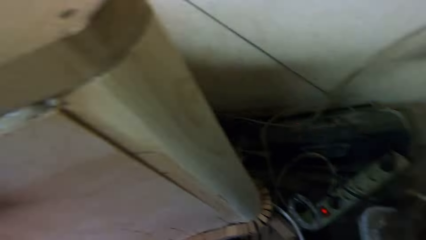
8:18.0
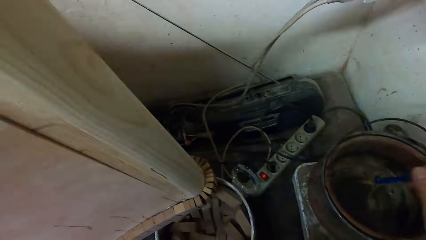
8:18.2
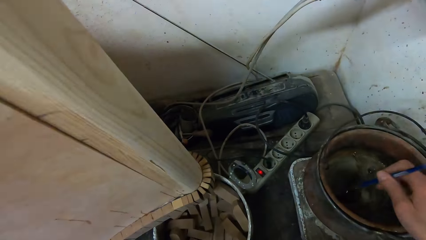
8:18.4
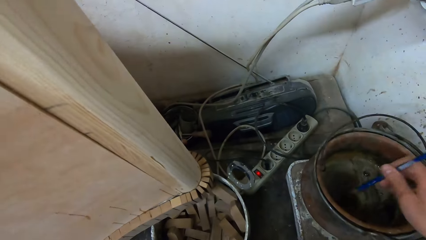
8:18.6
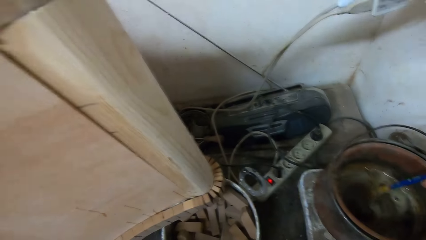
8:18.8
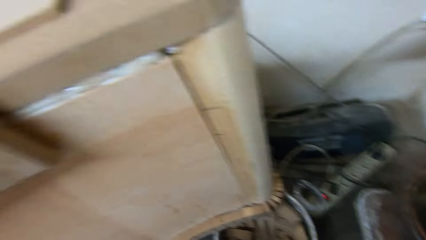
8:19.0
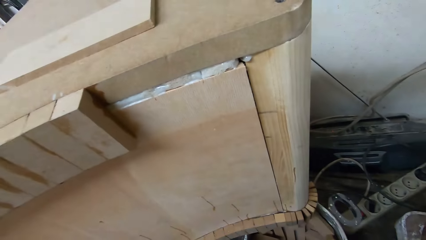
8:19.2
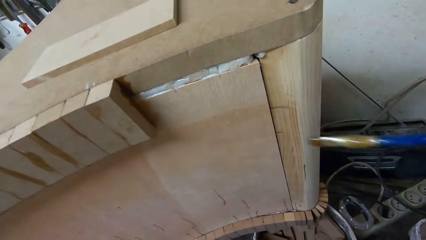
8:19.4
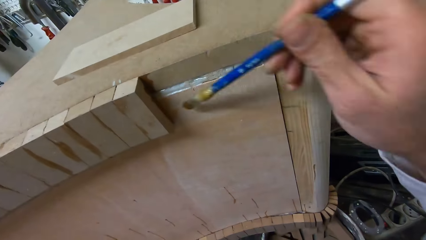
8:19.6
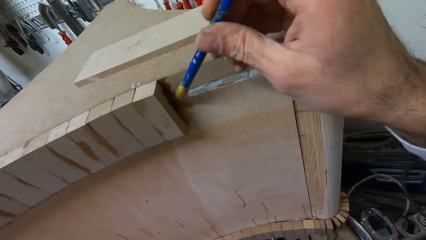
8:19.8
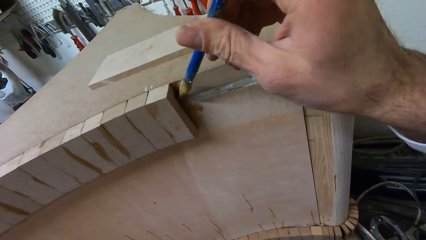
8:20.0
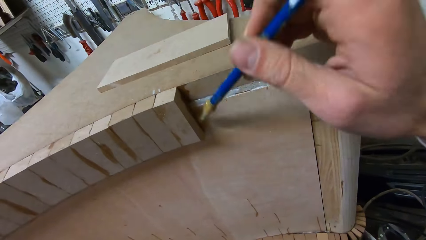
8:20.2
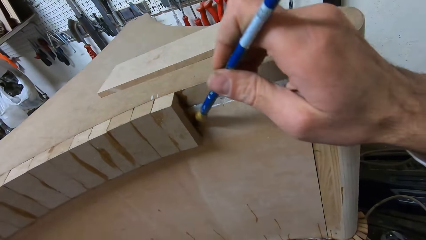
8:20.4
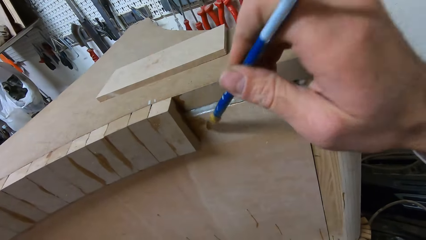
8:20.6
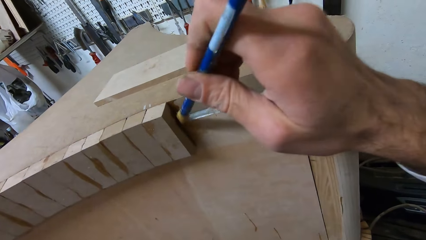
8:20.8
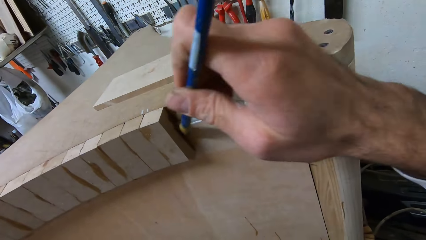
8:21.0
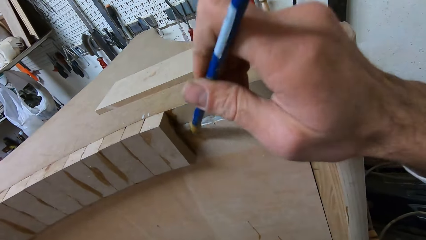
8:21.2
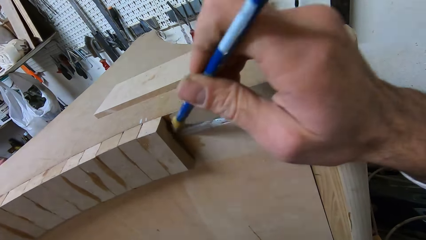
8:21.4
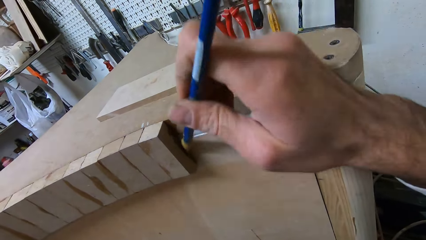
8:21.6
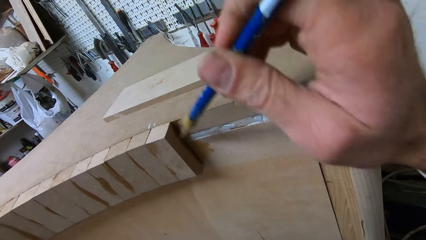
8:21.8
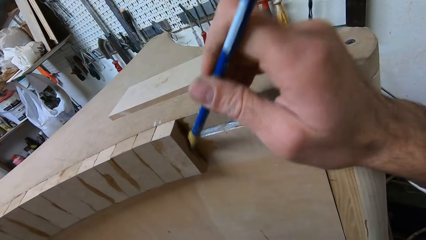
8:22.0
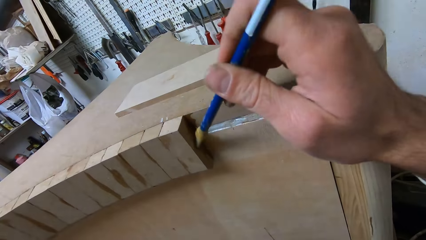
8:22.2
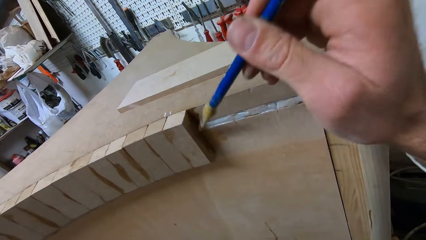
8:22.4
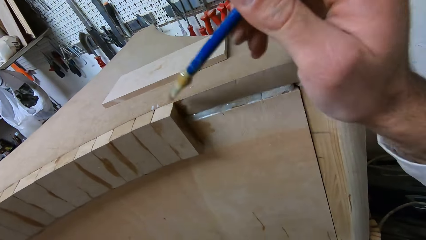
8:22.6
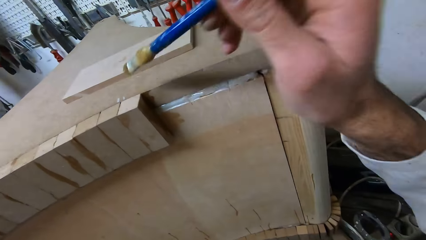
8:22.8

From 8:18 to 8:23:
The camera wearer dips the glue brush into the bucket of glue. They turn to the table. They apply glue to the furniture with the glue brush.

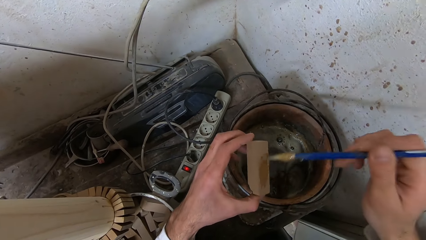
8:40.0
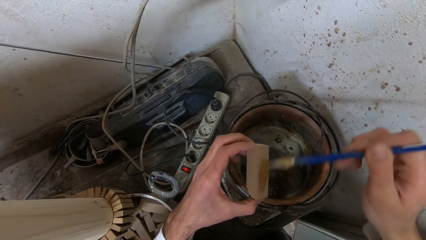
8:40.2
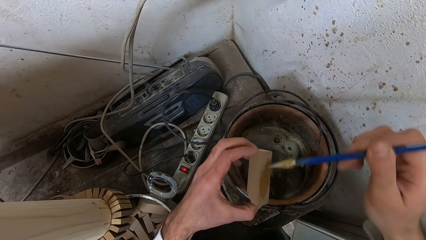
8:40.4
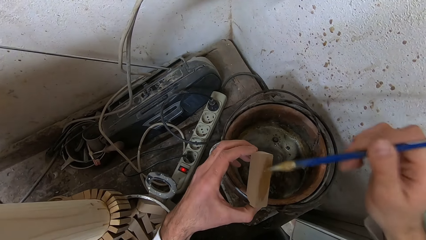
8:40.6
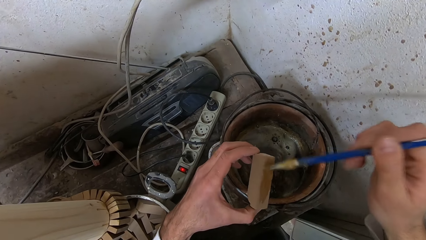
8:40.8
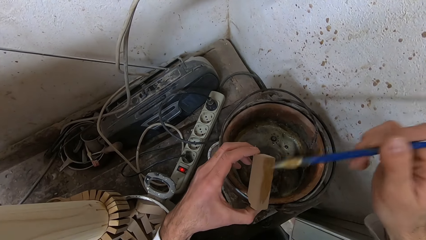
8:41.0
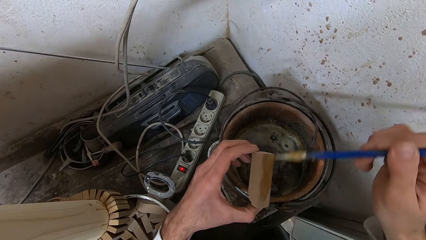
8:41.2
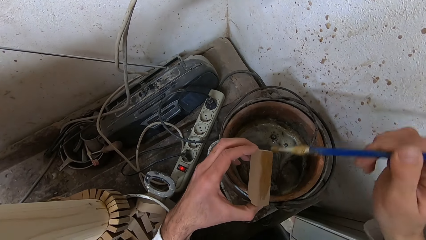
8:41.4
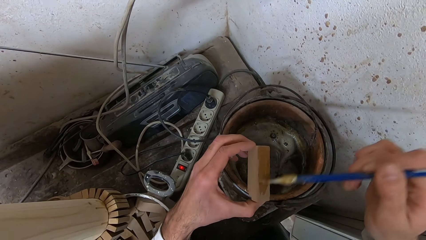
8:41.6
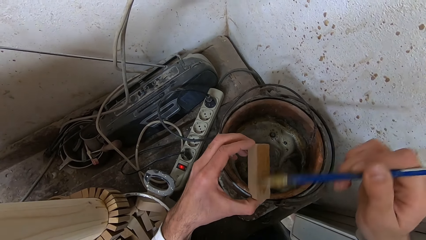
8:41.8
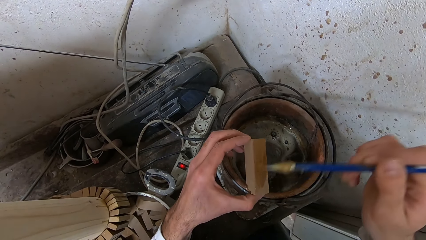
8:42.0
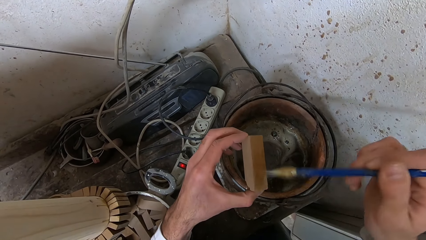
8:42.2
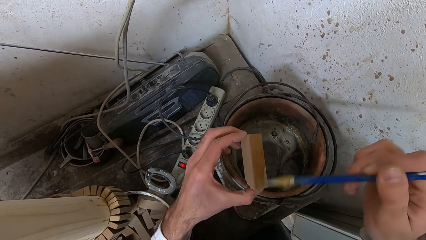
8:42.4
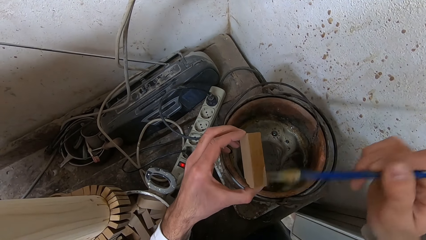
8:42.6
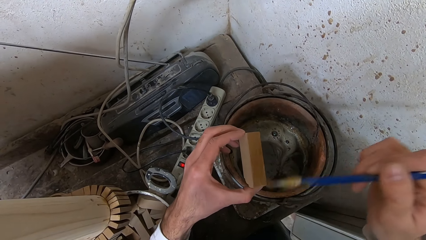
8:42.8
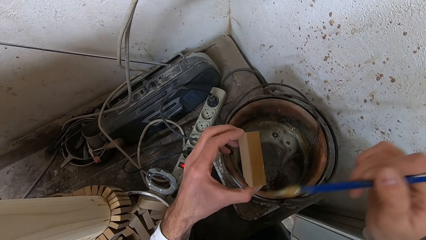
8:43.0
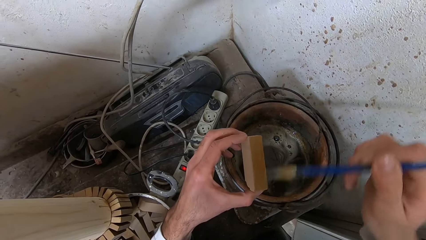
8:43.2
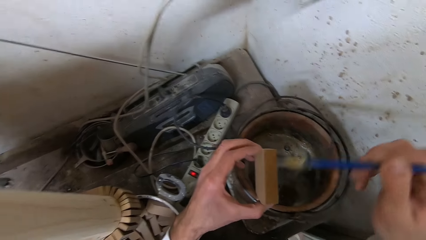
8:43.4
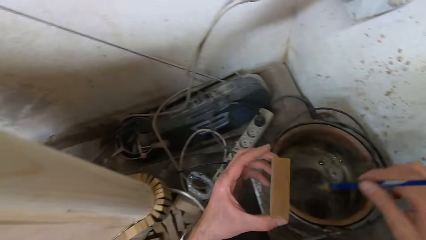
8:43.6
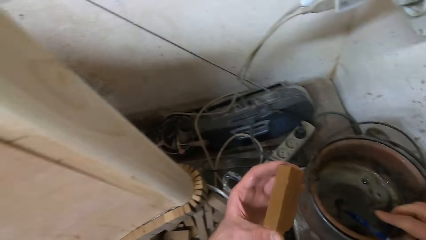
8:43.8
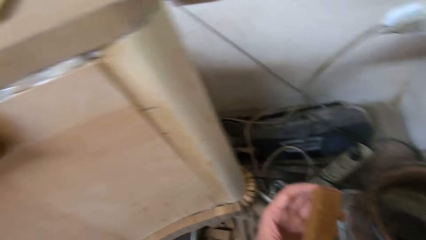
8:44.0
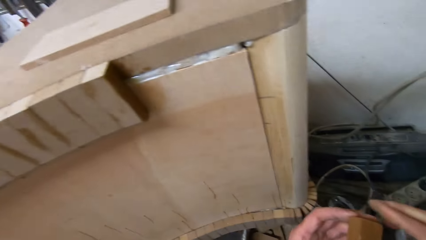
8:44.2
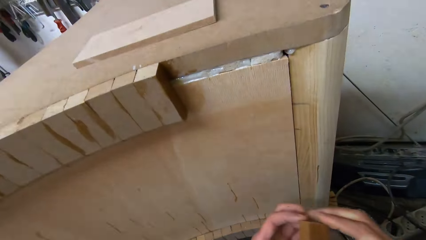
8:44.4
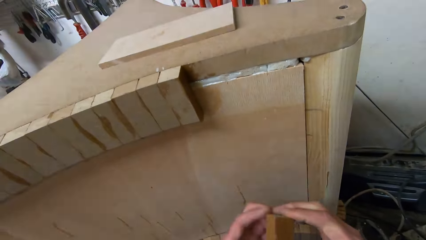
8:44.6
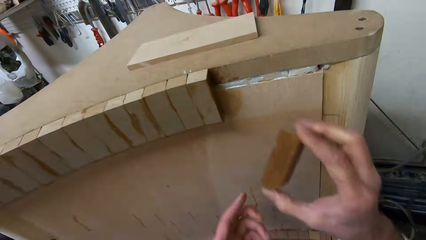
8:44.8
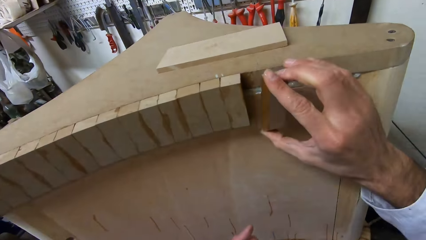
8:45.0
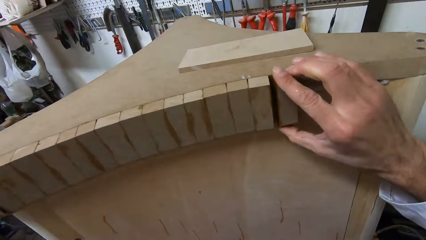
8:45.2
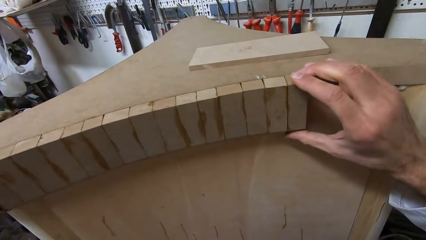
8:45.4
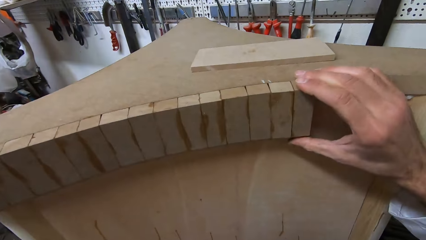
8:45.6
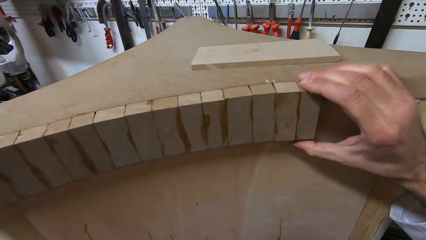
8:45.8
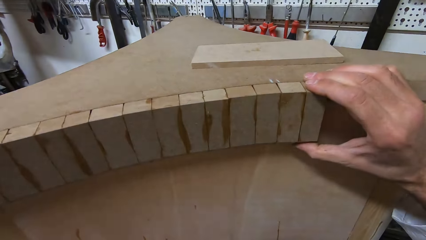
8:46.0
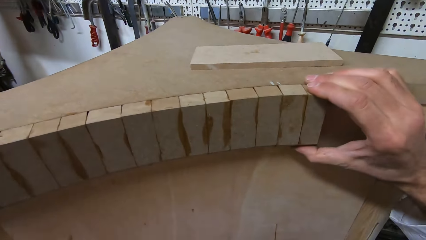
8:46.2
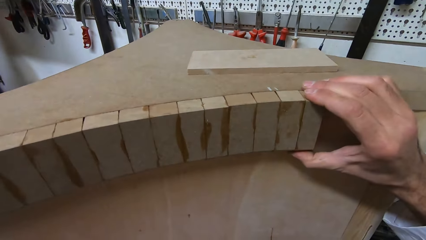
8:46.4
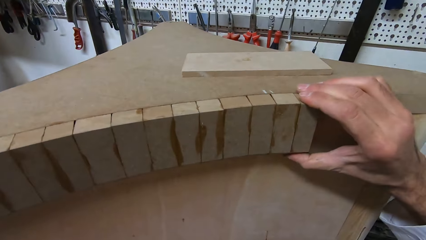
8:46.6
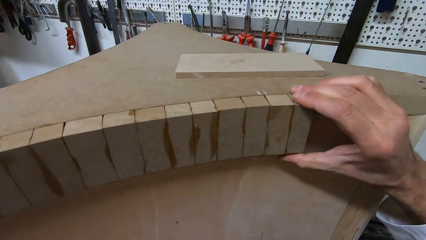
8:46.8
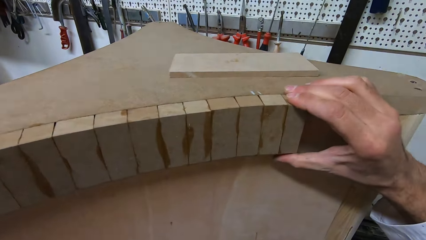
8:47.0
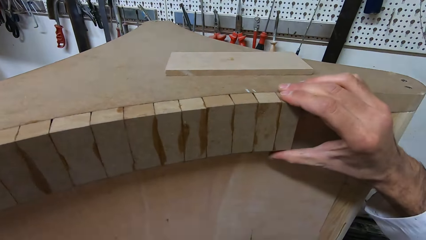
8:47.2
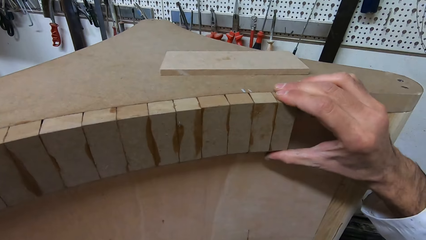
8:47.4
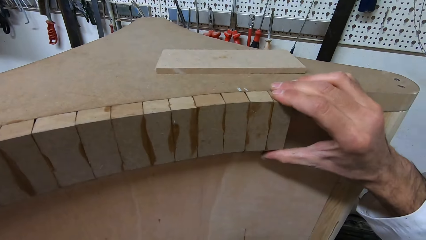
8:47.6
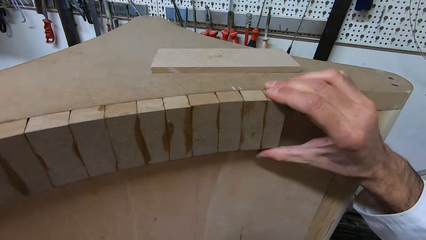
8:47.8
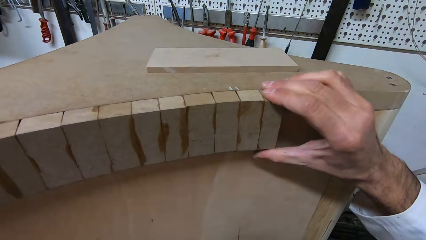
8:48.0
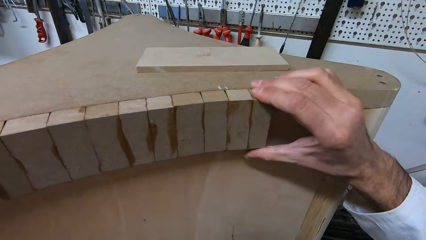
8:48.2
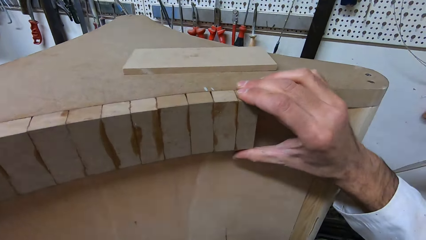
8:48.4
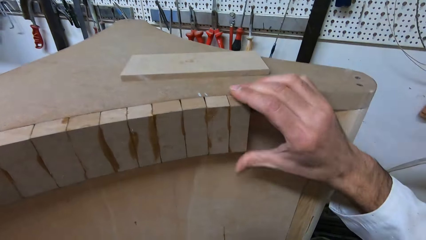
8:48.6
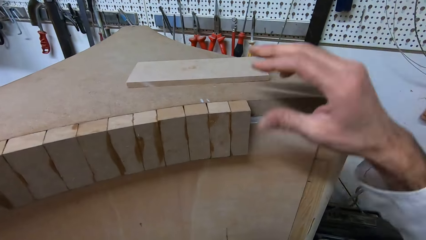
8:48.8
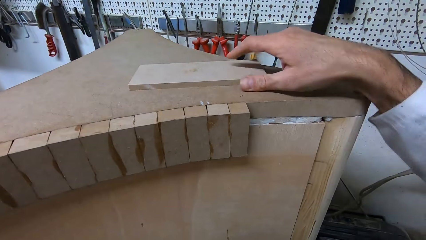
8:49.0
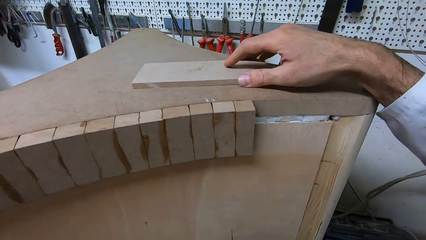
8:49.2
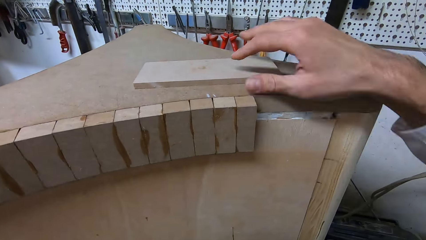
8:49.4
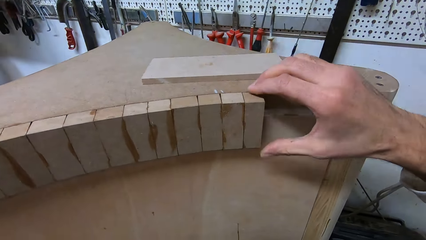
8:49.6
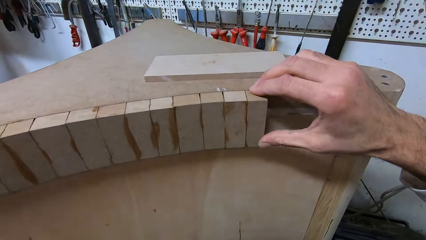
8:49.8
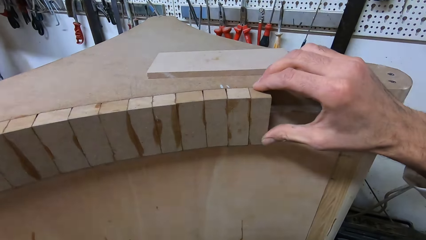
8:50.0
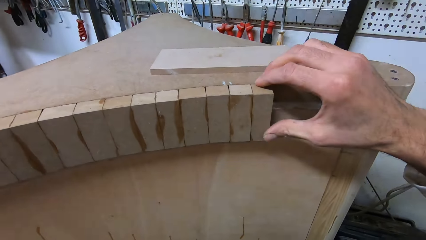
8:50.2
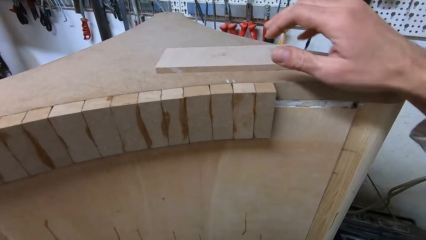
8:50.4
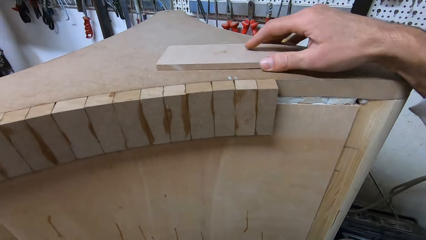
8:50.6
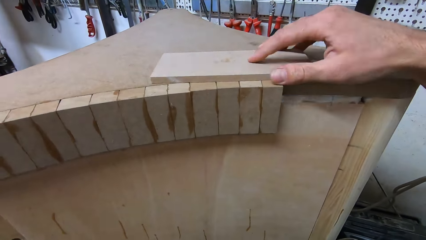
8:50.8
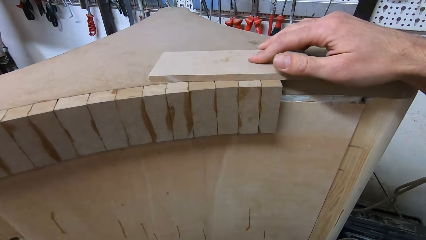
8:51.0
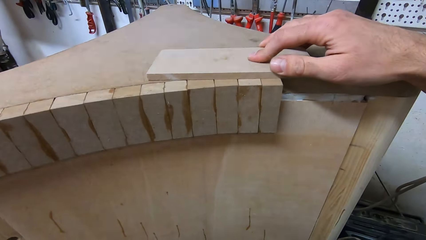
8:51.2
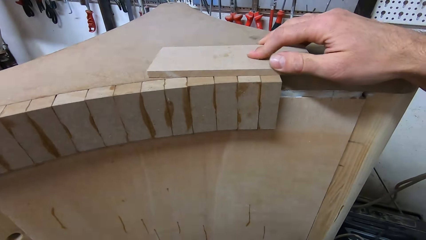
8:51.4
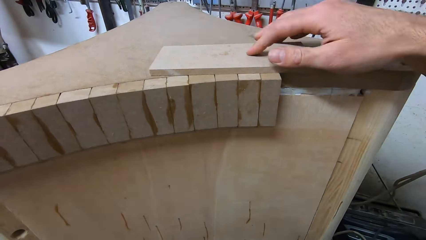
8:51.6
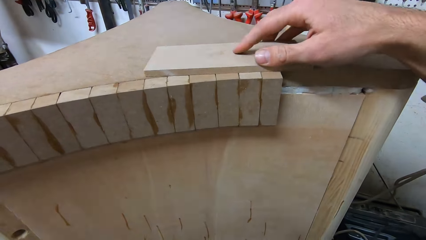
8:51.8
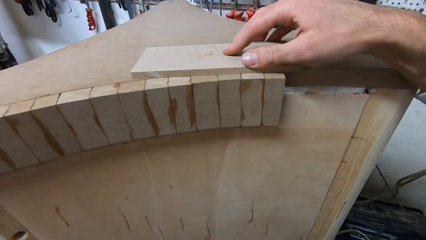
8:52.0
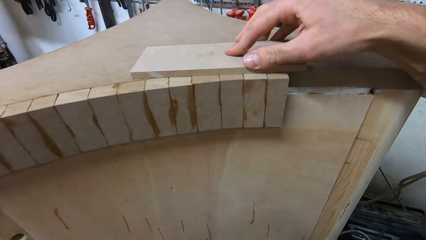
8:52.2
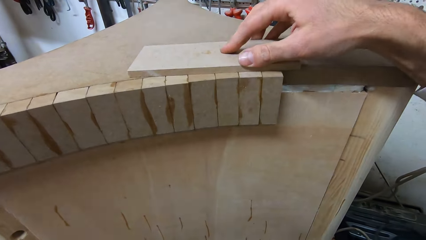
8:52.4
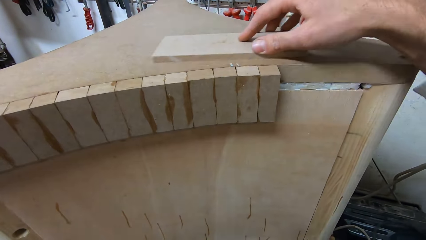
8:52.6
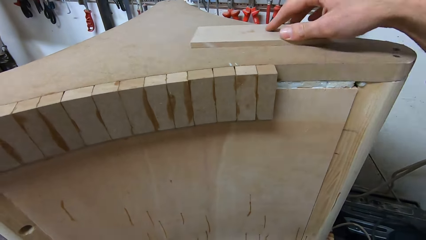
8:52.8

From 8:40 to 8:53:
The camera wearer applies glue to a piece of wood or wood box with a glue brush. They drop the glue brush into the bucket of glue. They move the wood box to their right hand. They attach the piece of wood to the furniture. They take their right hand off the wood box. They pick up the piece of wood on the table. They place their right hand on the wood on the top of the furniture. They drop the piece of wood. They adjust the pieces of wood with their right hand. They move the piece of wood over the table. They put the piece of wood on the wood boxes. They pass the piece of wood over the table.
